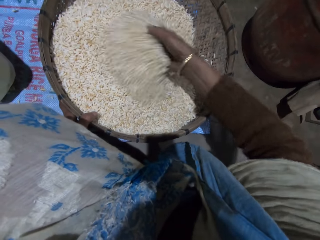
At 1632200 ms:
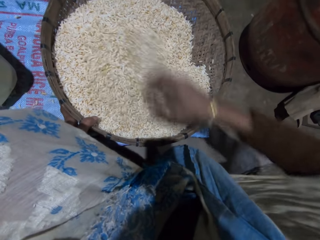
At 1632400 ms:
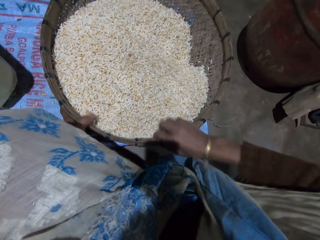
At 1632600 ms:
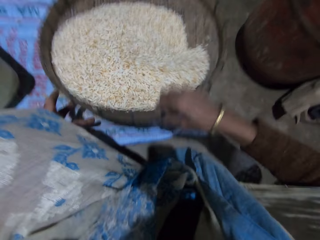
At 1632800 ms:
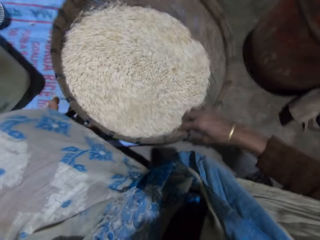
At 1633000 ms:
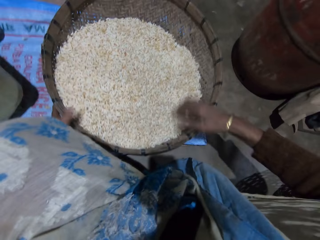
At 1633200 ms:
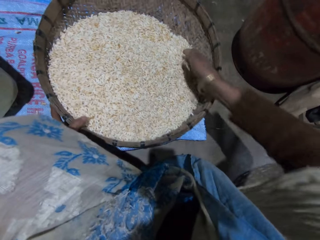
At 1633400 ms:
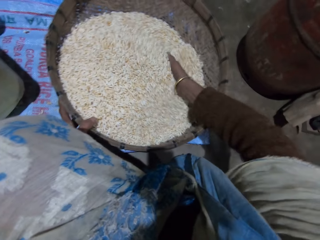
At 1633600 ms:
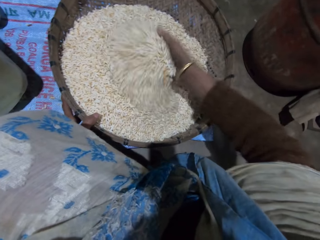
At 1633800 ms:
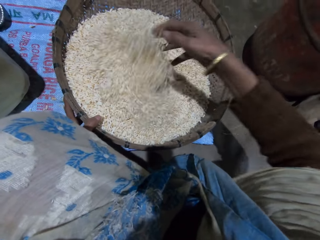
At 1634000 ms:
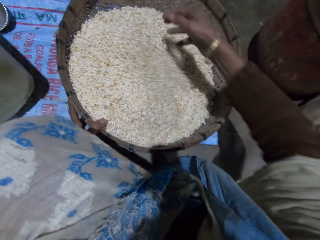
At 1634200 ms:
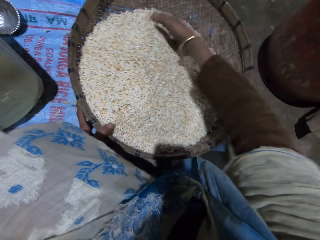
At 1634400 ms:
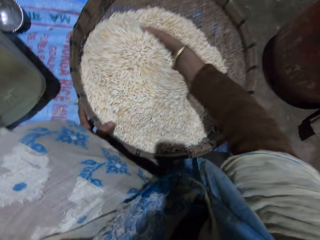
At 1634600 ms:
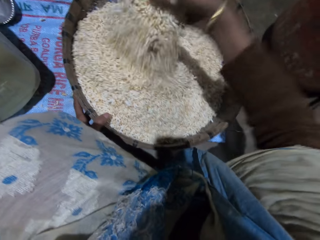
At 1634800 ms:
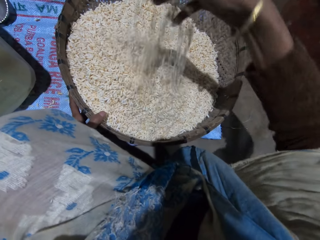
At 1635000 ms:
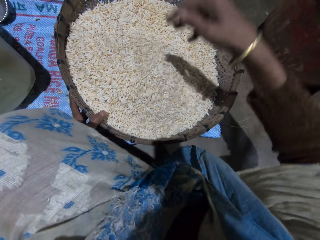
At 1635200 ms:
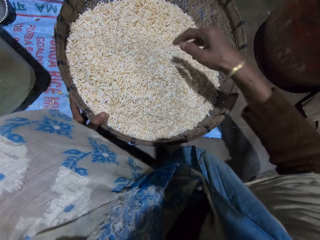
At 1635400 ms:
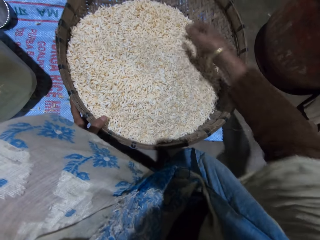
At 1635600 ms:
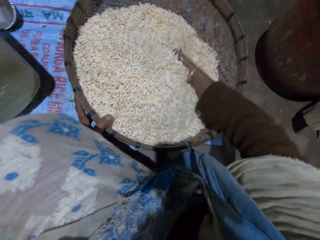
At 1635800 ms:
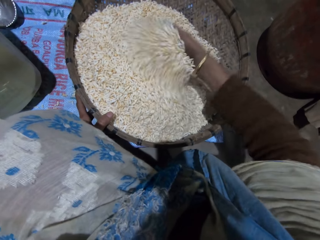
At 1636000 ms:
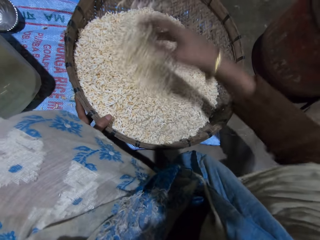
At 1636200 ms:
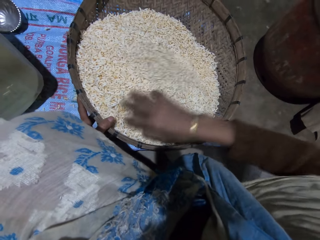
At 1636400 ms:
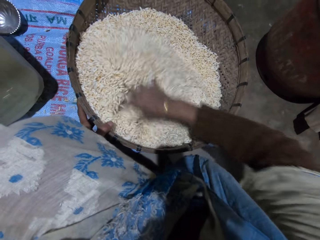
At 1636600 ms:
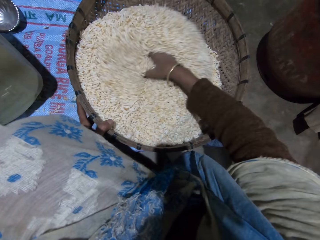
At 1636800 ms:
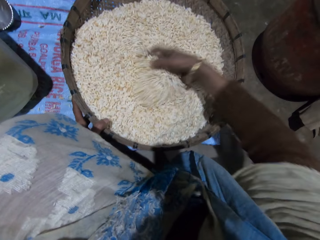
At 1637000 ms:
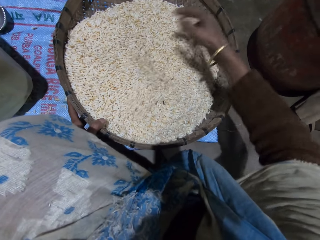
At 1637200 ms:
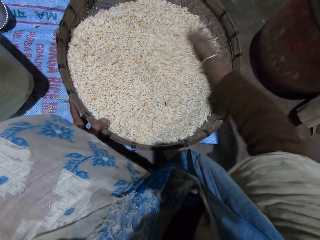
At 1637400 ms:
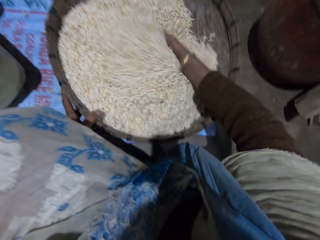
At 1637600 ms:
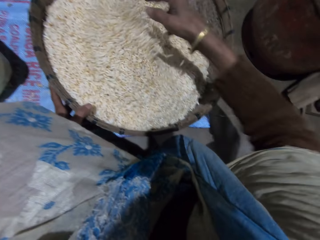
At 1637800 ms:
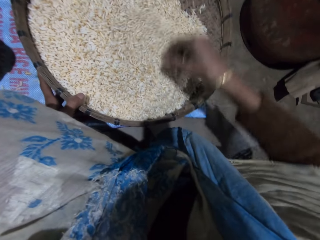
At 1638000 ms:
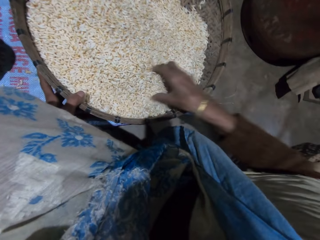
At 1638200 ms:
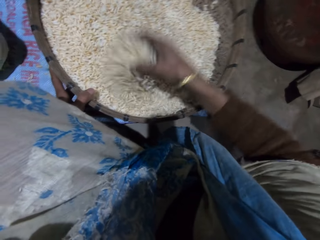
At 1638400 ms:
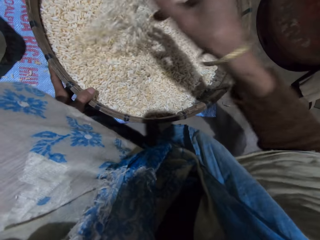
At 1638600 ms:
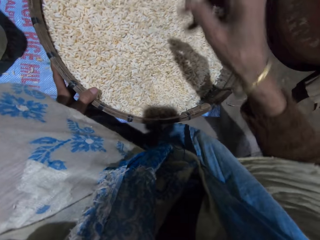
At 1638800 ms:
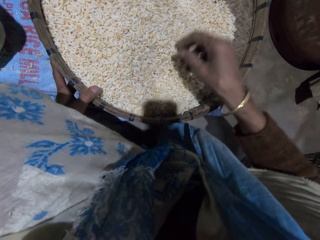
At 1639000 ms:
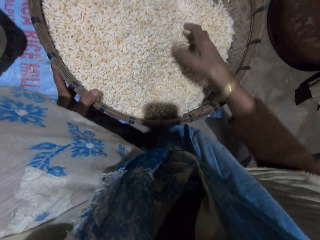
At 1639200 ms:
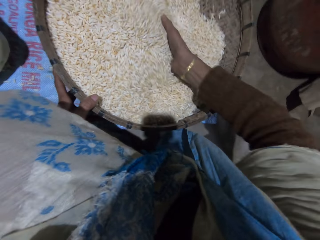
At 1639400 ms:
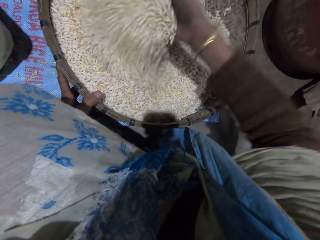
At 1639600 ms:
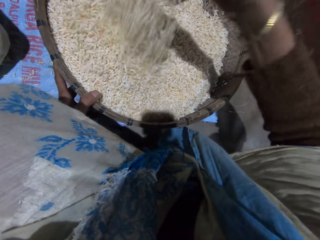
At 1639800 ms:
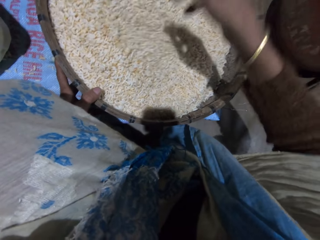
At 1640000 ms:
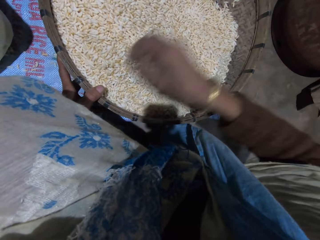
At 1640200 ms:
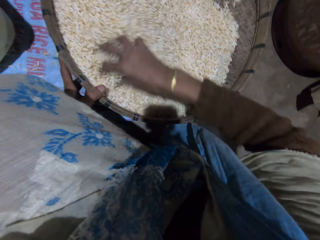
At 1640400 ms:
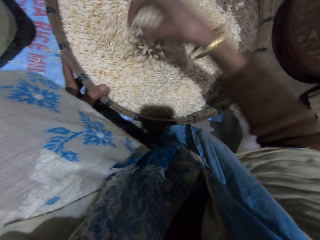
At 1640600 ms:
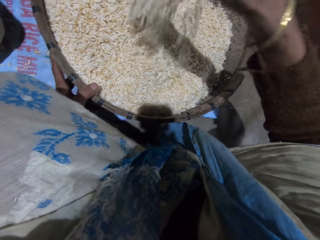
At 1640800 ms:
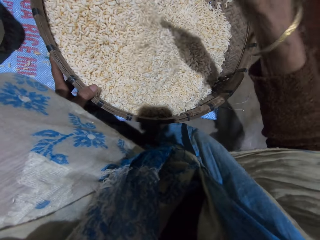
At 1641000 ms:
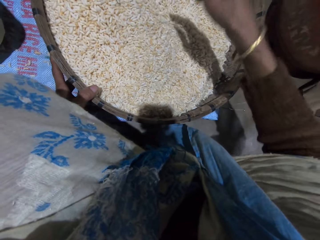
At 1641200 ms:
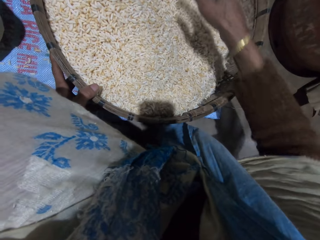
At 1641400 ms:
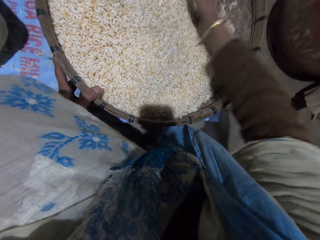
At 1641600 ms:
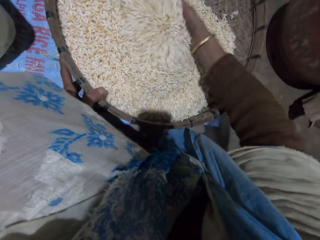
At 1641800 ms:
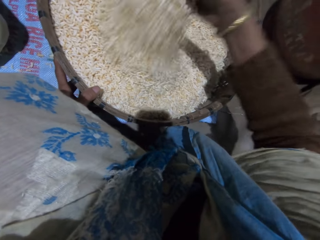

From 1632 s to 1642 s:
The camera wearer shakes the basket with her right hand. She adjusts the winnowing basket. She mixes grains in the basket with her right hand.

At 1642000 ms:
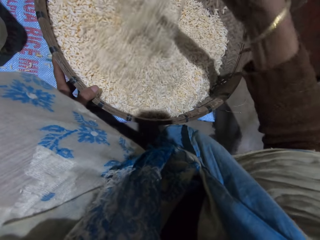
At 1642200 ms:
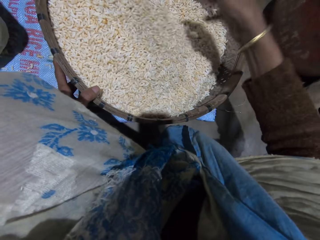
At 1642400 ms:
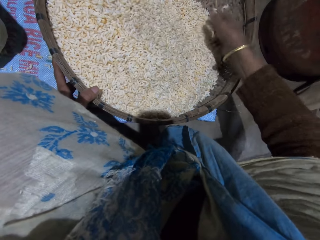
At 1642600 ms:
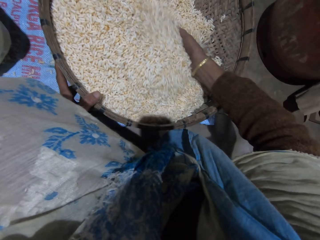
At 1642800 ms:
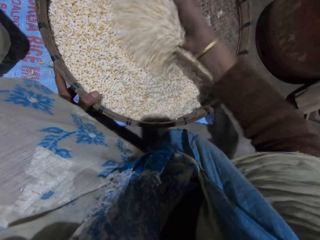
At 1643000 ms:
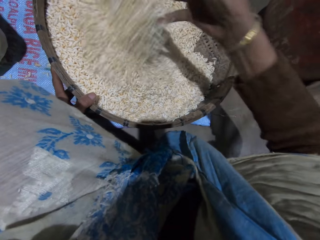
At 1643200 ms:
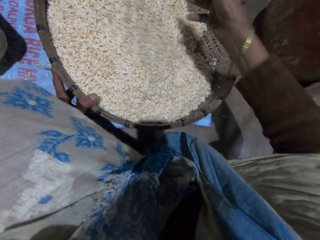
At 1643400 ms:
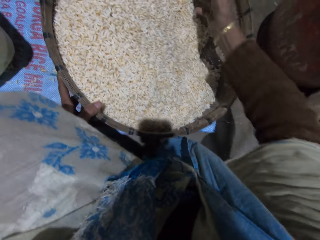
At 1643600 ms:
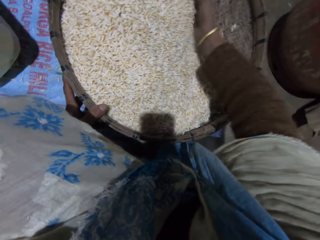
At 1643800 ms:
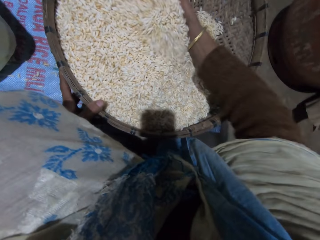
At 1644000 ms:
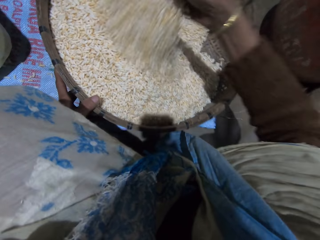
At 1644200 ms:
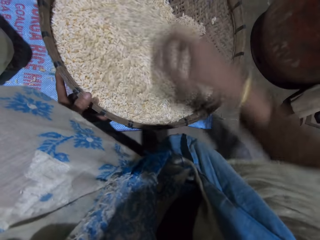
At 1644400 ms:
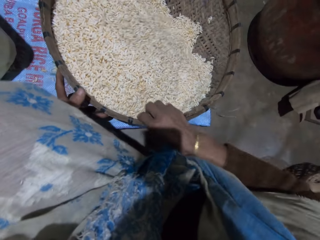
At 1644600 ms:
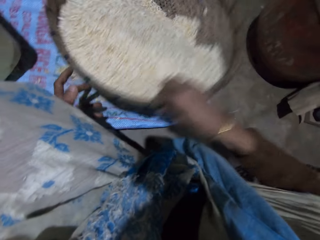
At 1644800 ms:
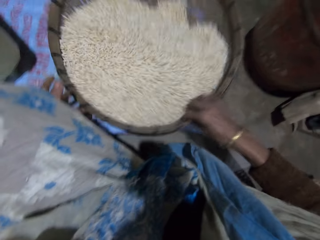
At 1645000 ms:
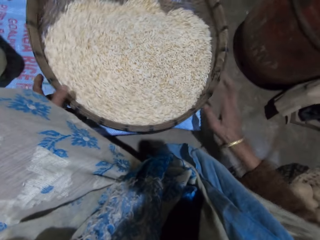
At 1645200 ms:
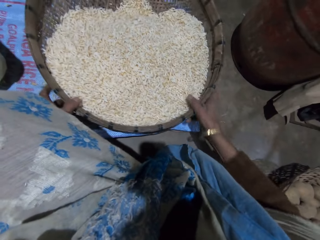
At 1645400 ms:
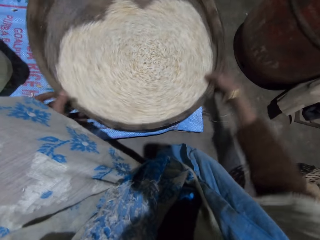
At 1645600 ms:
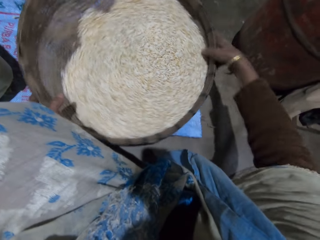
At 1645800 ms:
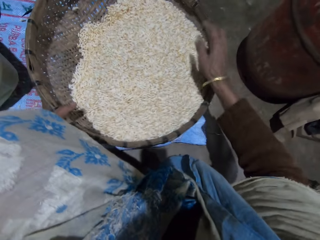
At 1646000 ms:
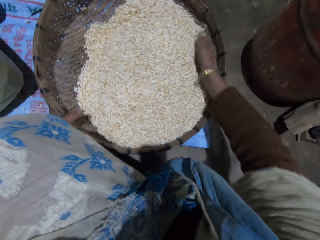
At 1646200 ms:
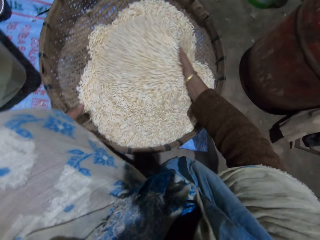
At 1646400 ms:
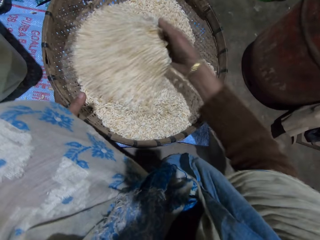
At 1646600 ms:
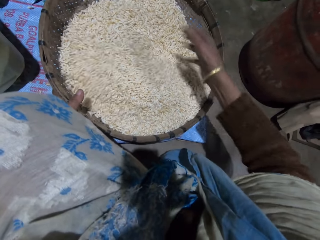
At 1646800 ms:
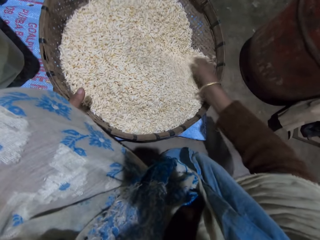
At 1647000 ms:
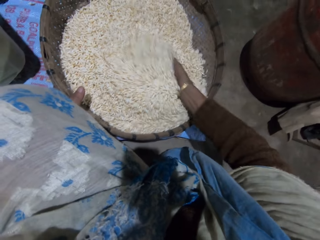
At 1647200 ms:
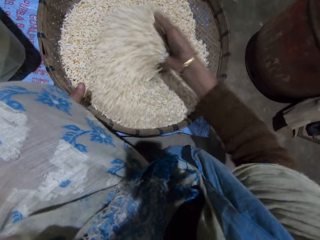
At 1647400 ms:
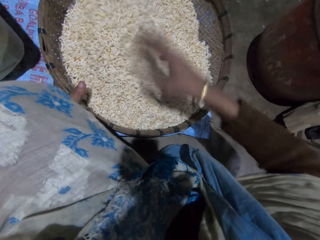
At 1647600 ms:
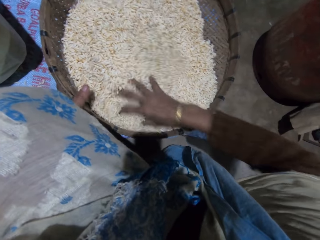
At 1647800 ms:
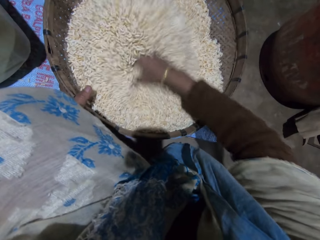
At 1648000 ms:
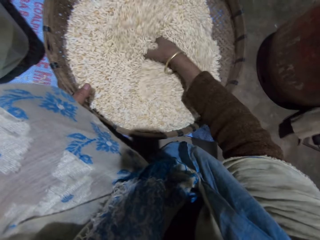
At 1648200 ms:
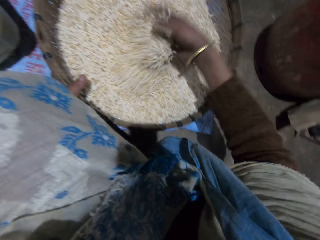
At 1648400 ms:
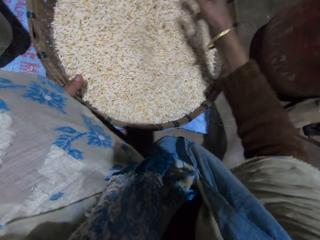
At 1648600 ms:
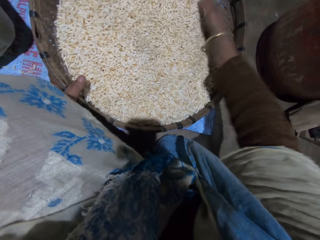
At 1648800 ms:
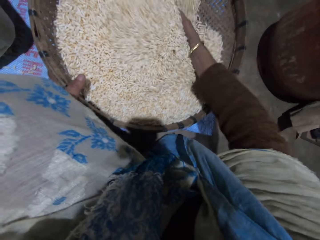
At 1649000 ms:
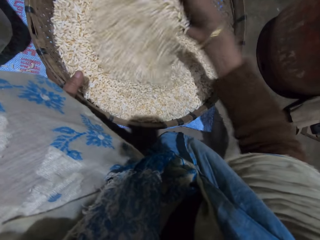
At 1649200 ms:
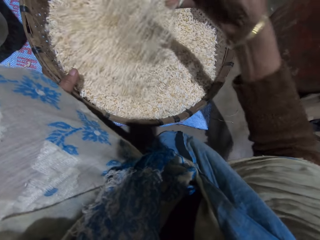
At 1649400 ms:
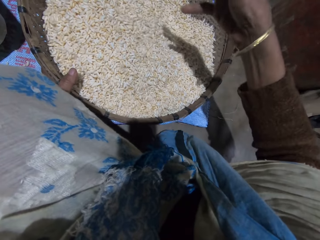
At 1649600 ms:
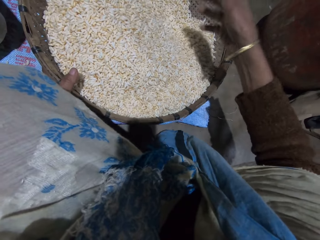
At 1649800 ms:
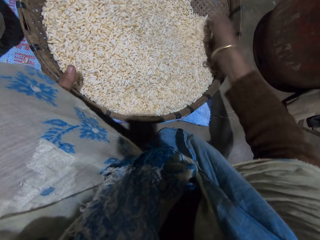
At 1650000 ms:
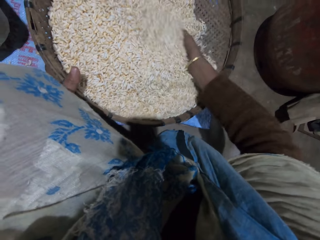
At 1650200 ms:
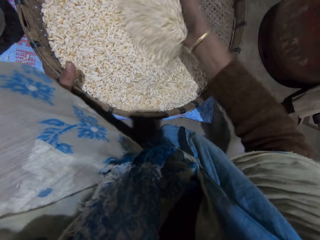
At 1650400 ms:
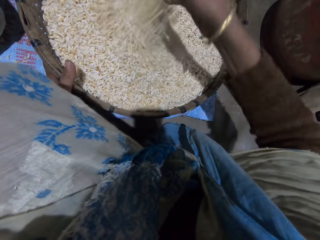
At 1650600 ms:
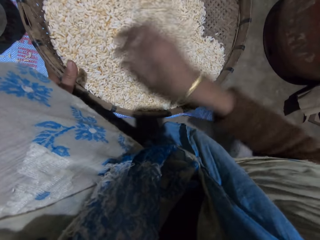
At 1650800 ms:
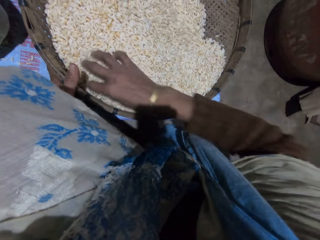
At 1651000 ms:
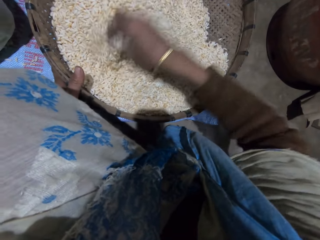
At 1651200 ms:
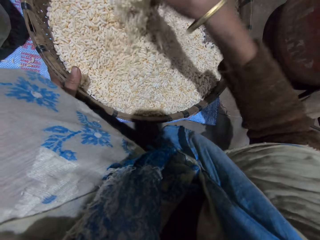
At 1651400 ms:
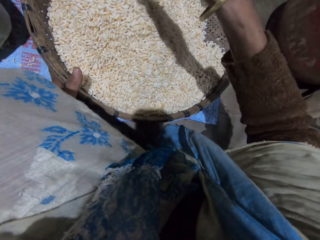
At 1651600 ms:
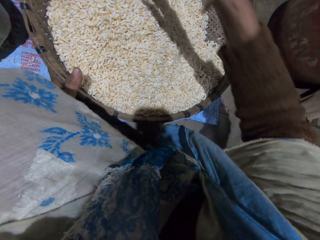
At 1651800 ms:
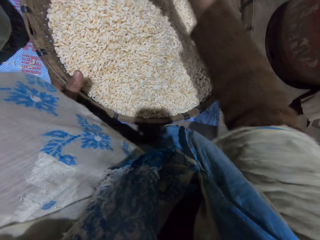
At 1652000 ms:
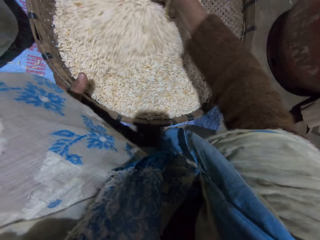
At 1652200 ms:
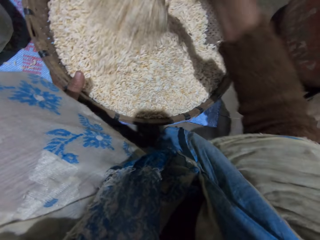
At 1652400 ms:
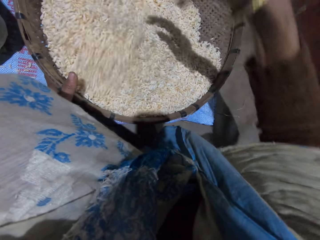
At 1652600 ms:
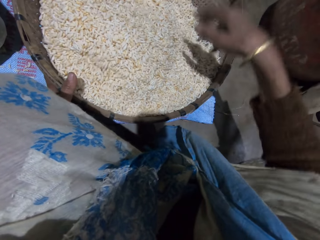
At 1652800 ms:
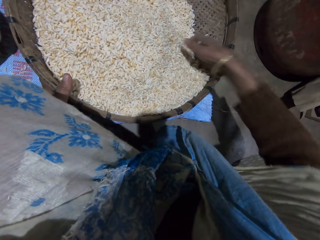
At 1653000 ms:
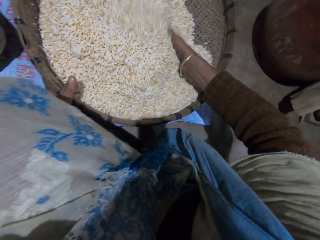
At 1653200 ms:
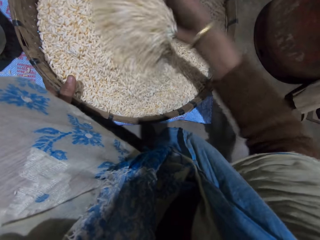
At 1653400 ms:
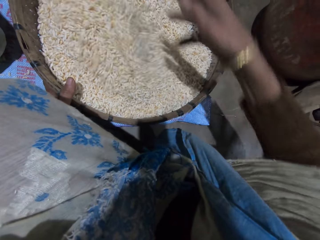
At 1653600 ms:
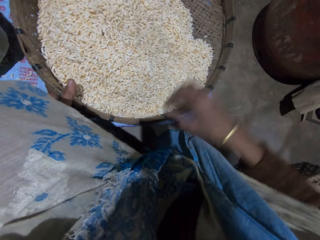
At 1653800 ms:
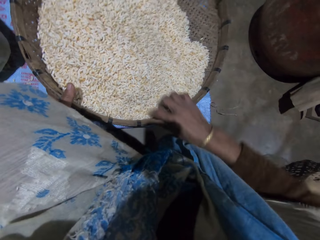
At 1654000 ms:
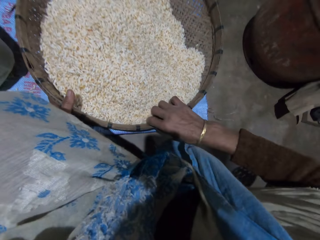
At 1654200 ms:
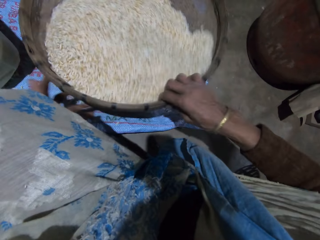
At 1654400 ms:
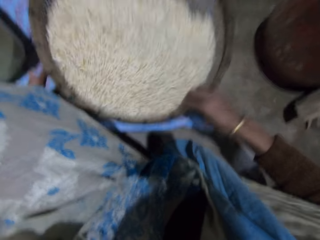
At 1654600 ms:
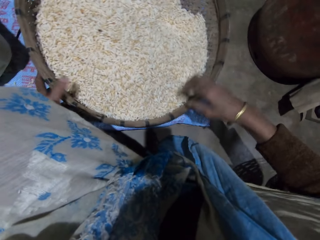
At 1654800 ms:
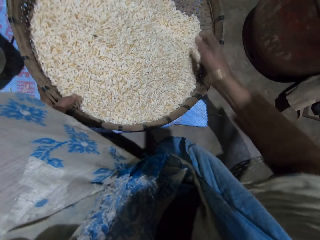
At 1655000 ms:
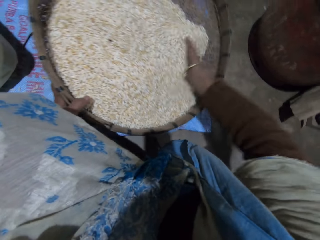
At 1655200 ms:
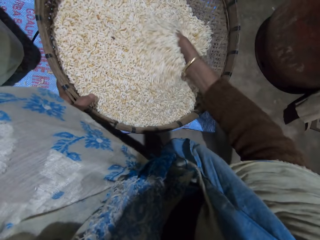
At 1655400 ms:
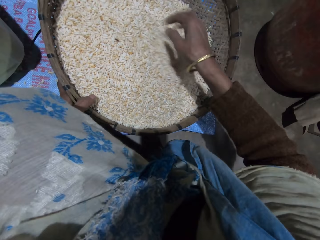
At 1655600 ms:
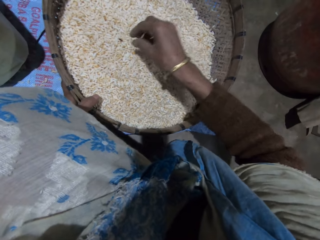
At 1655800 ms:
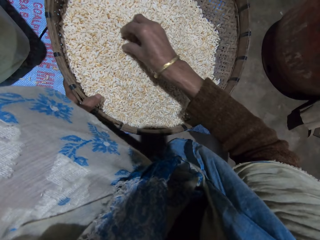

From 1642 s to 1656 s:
The camera wearer adjusts the winnowing basket. She shakes the basket with her right hand. She mixes grains in the basket with her right hand. She adjusts the winnowing basket. She shakes the basket with her right hand. She mixes the grains in the basket with her right hand.
